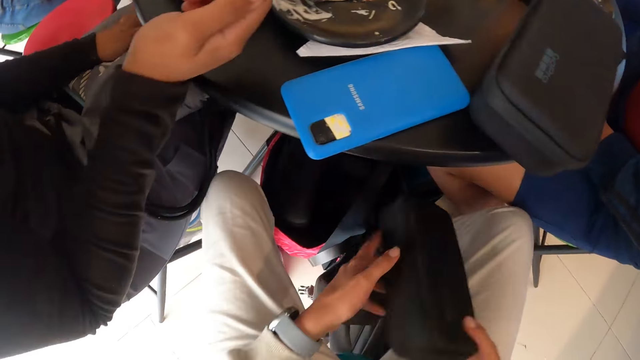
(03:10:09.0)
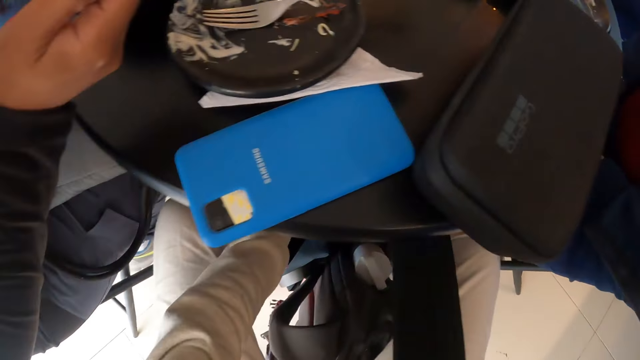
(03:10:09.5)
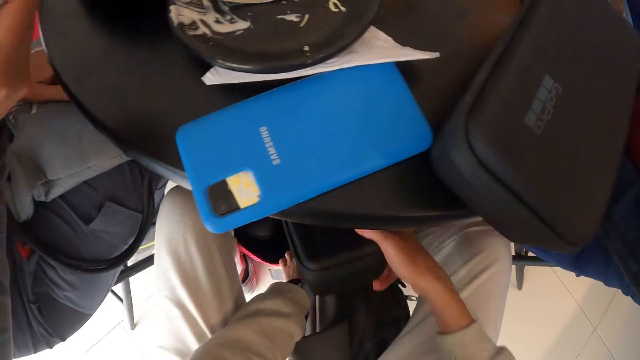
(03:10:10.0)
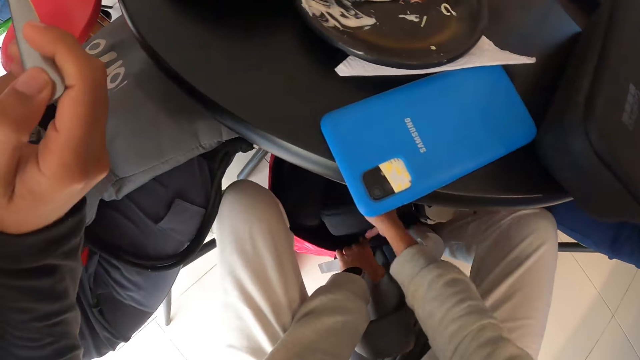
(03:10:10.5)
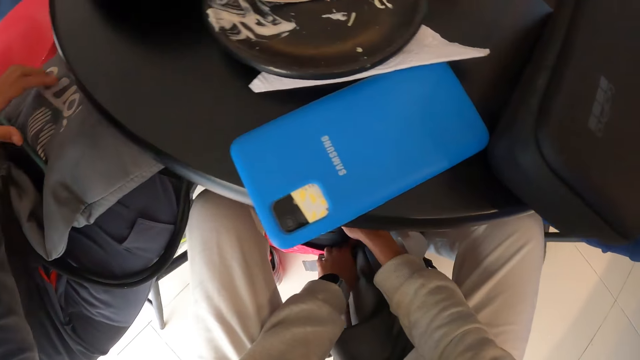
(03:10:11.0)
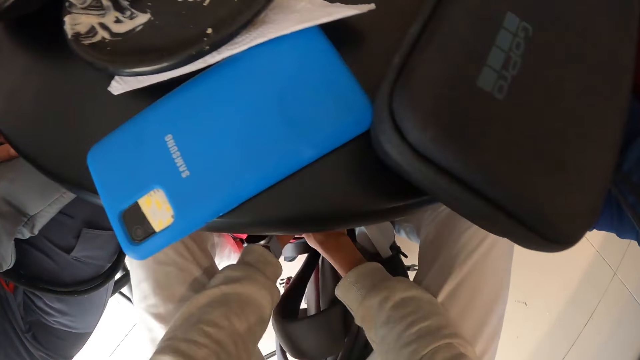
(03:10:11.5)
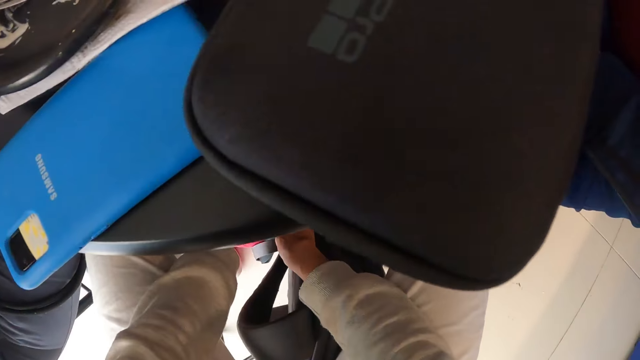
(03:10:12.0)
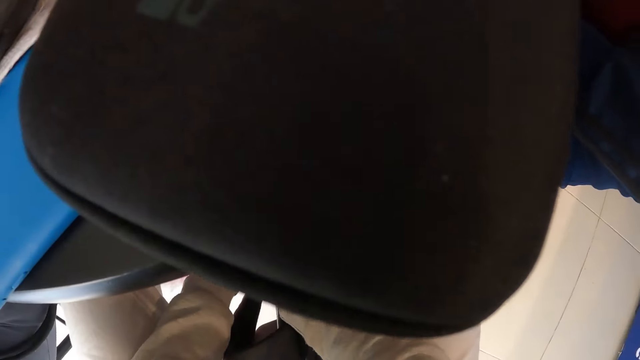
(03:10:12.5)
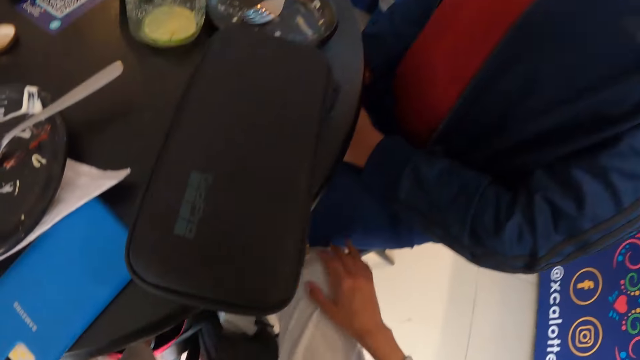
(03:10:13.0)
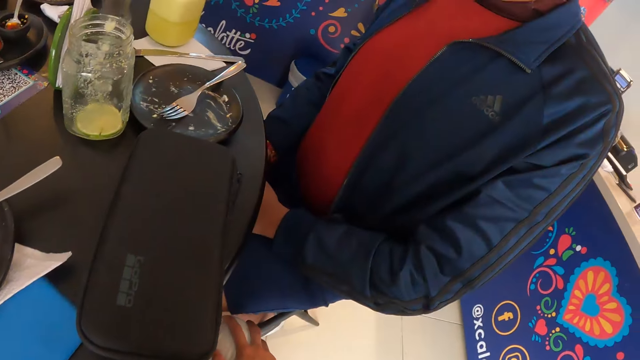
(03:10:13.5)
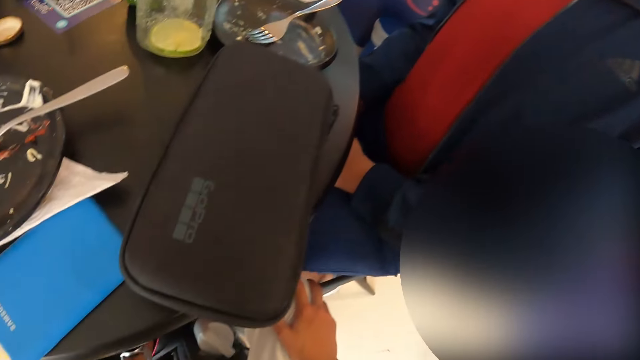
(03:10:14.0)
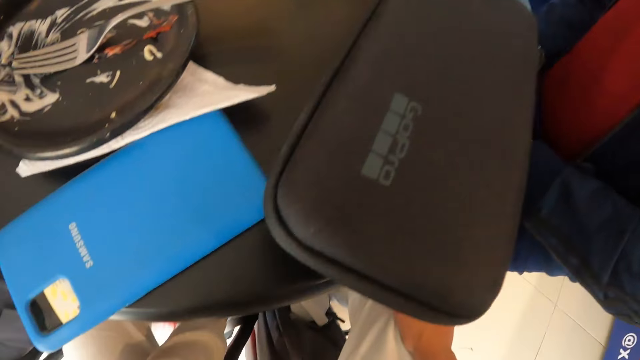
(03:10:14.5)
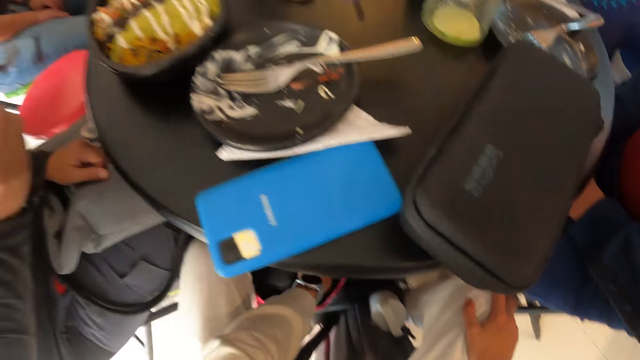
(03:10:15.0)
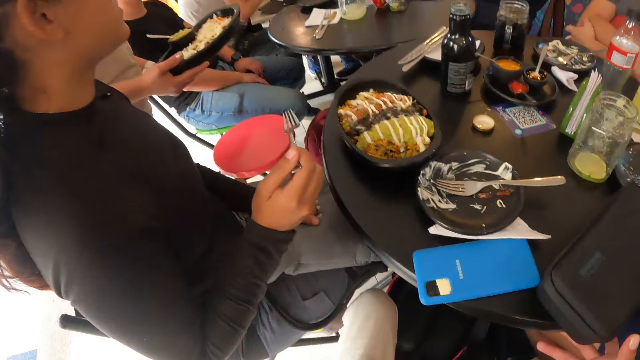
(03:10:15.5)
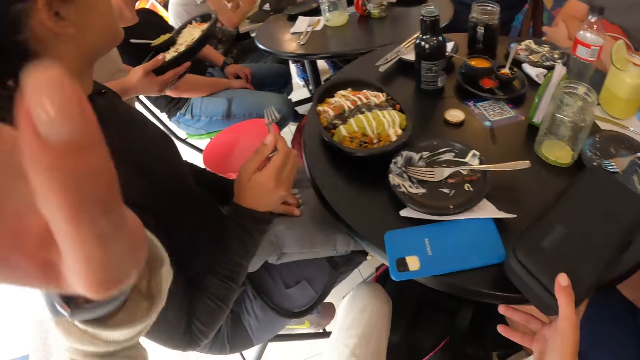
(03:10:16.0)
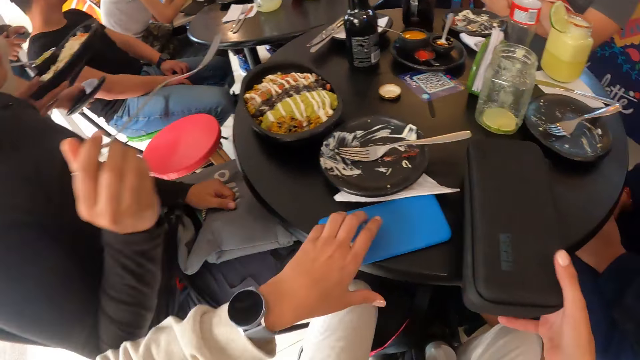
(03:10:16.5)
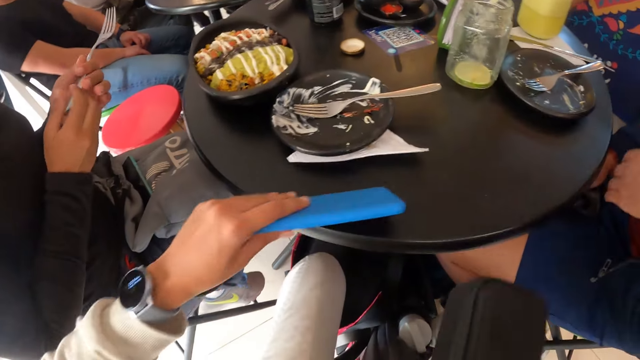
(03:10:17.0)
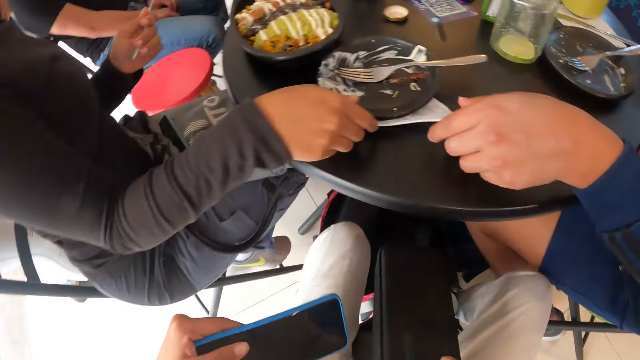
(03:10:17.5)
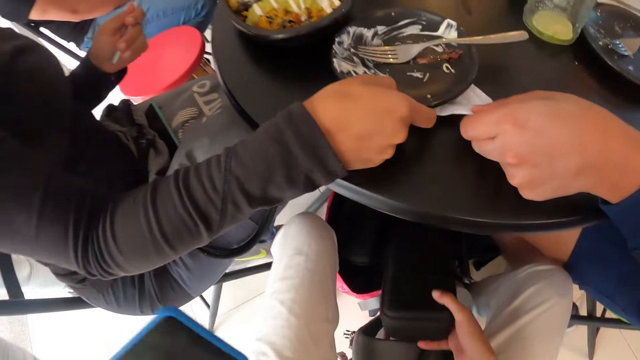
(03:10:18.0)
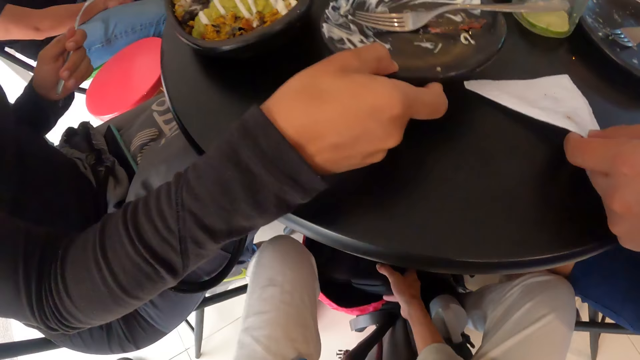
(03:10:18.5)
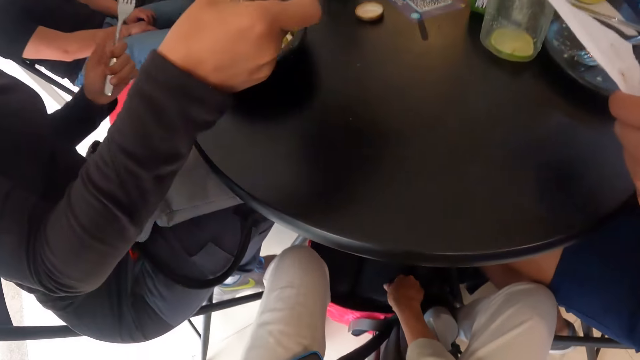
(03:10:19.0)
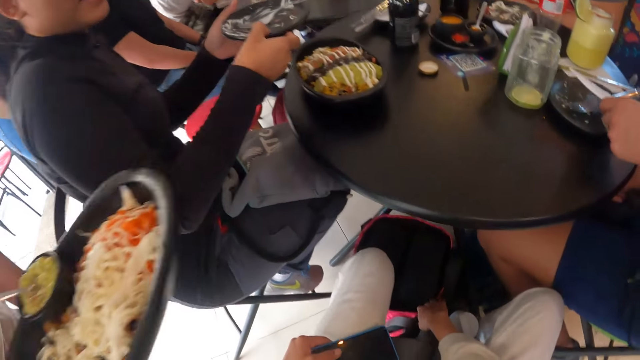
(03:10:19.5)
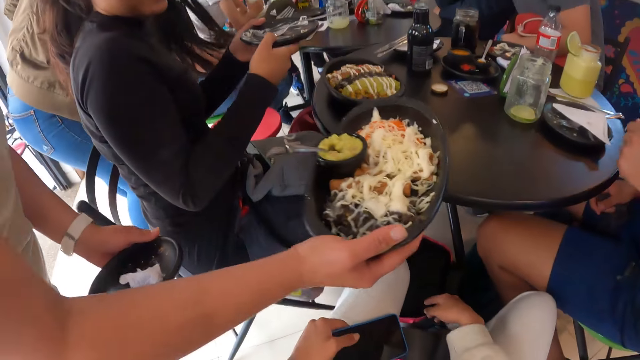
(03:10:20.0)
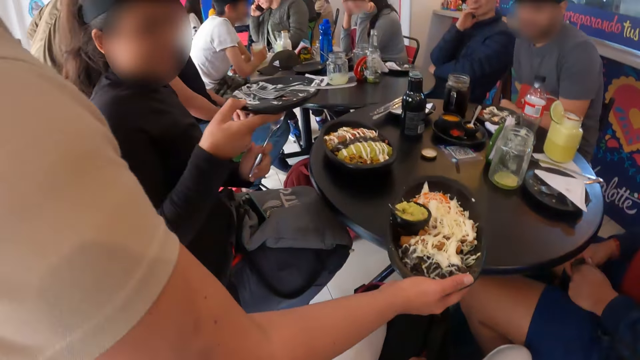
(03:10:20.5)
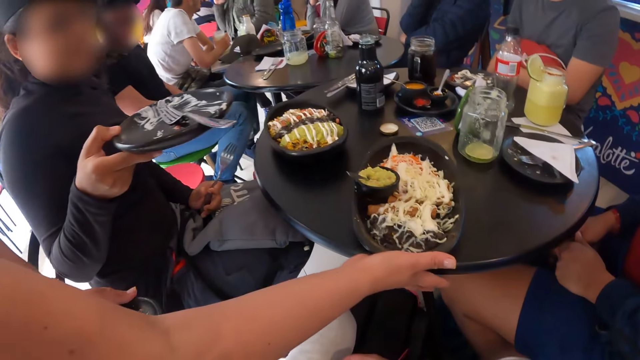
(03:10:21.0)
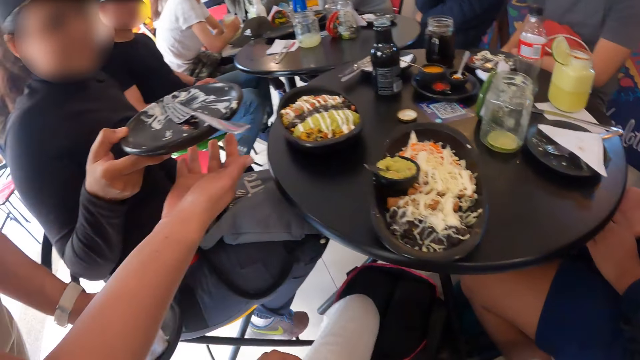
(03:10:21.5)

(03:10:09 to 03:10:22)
The camera wearer passes the case from his left hand into his right hand. He puts his left hand into the backpack. He holds the backpack with his left hand. He keeps the case in his right hand into the backpack. He removes his left hand from the backpack. He holds the backpack with his right hand. He places his right hand on his right leg. He picks up the case from the table with his right hand. He raises his hand. He picks up the phone from the table with his left hand. He keeps the case in his right hand into the backpack. He holds the backpack with his right hand. The waiter serves the camera wearer a meal in a plate on the table with his right hand.

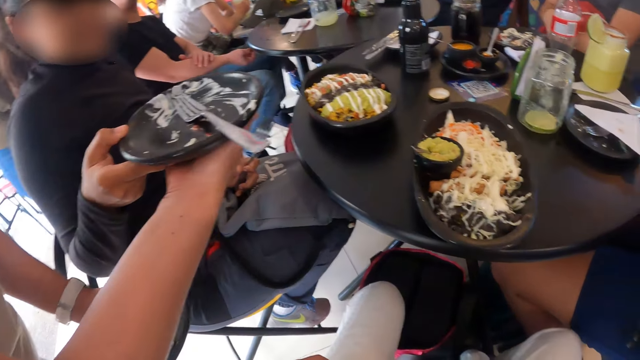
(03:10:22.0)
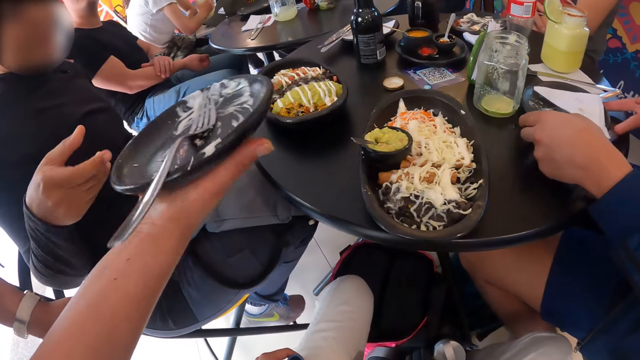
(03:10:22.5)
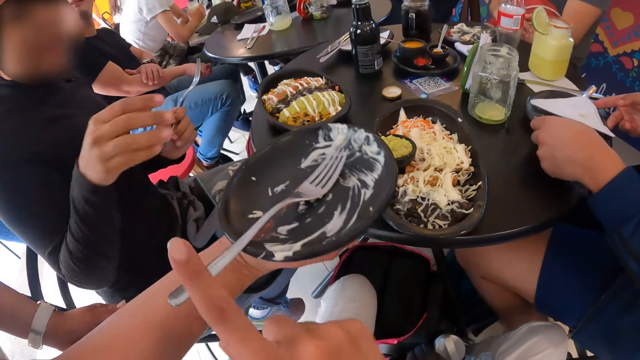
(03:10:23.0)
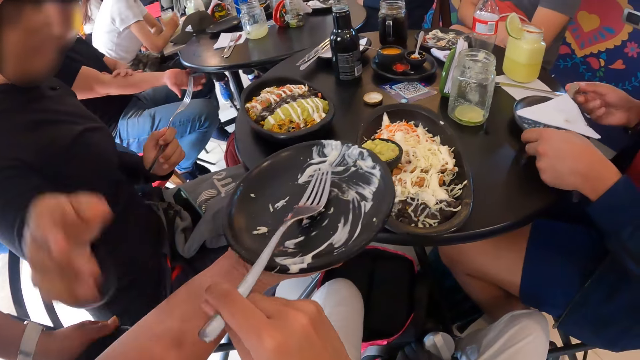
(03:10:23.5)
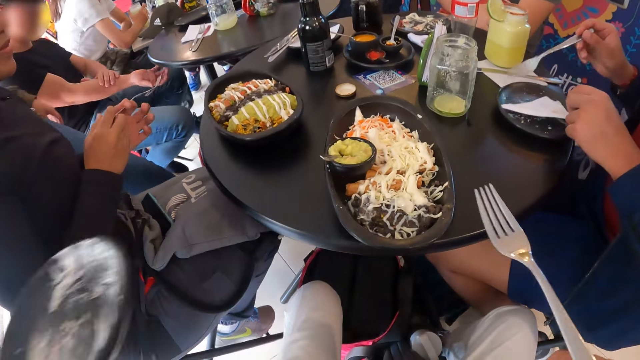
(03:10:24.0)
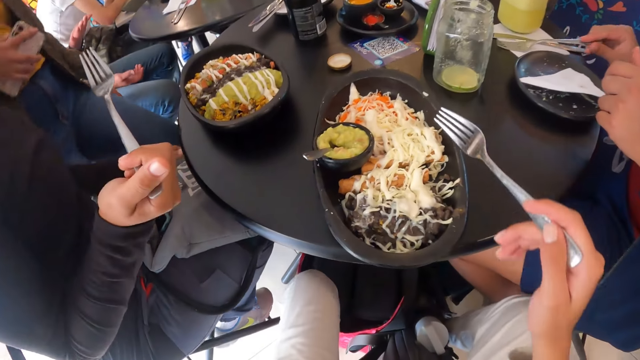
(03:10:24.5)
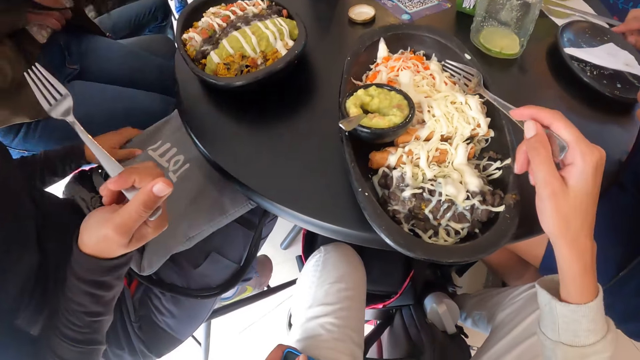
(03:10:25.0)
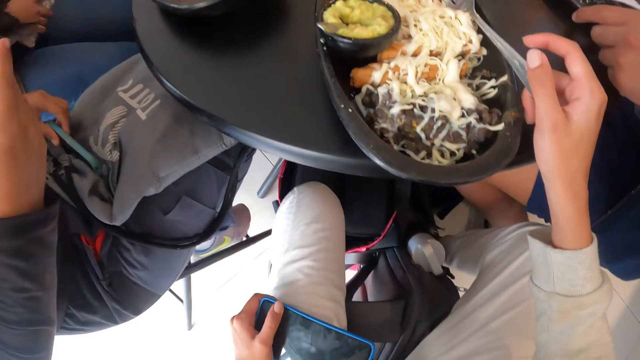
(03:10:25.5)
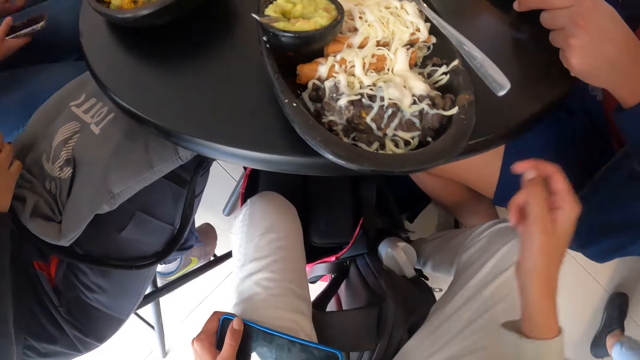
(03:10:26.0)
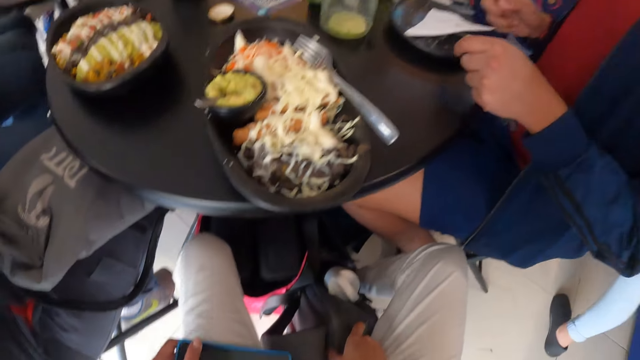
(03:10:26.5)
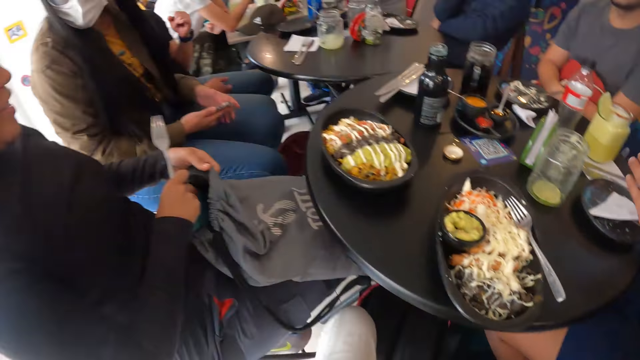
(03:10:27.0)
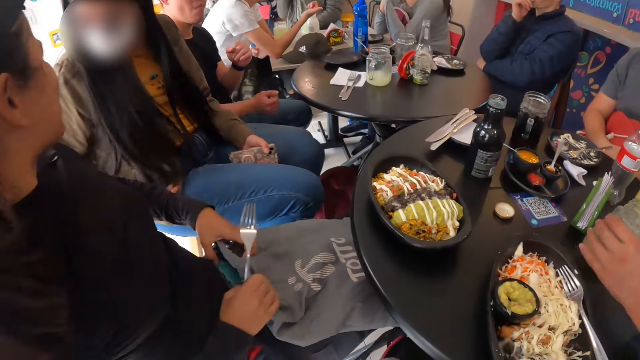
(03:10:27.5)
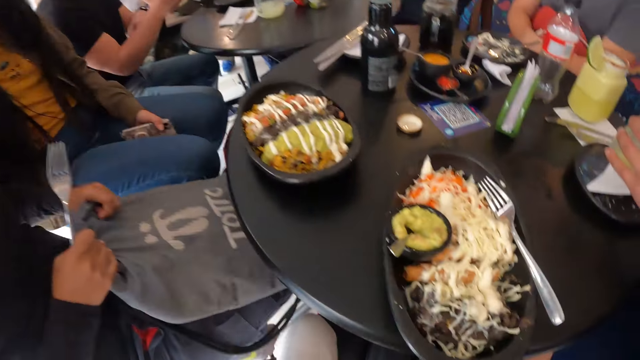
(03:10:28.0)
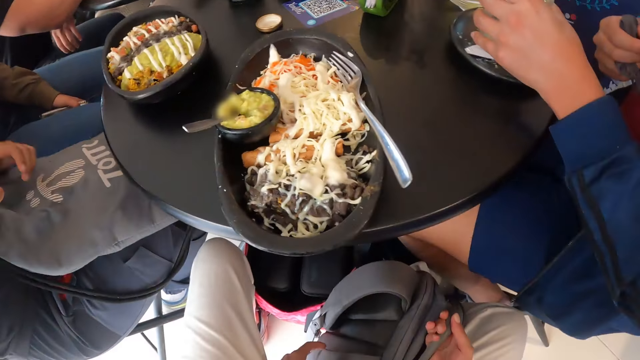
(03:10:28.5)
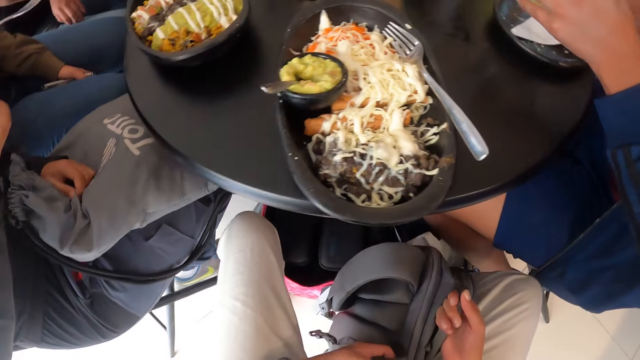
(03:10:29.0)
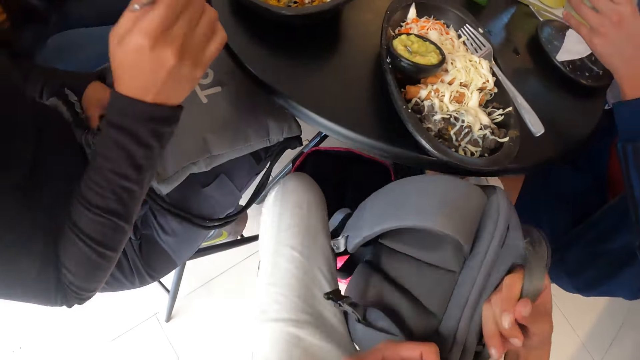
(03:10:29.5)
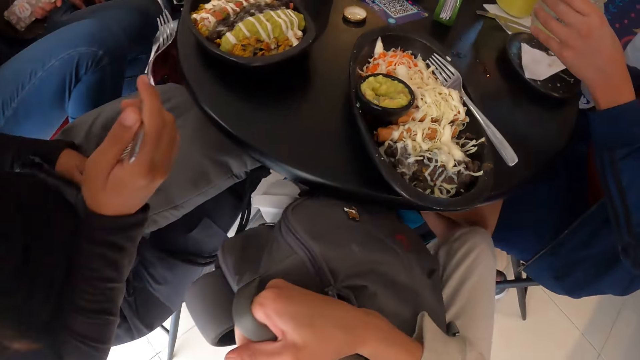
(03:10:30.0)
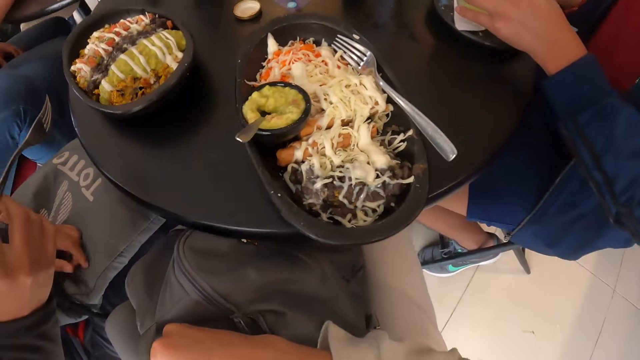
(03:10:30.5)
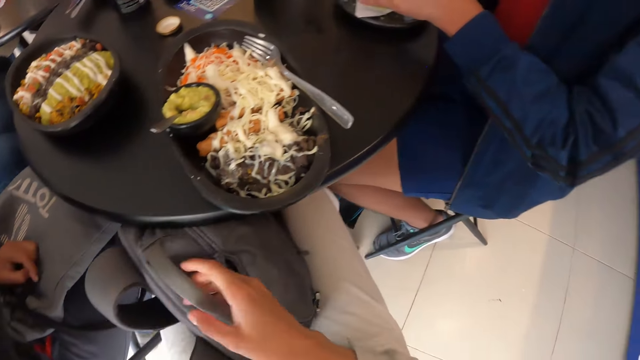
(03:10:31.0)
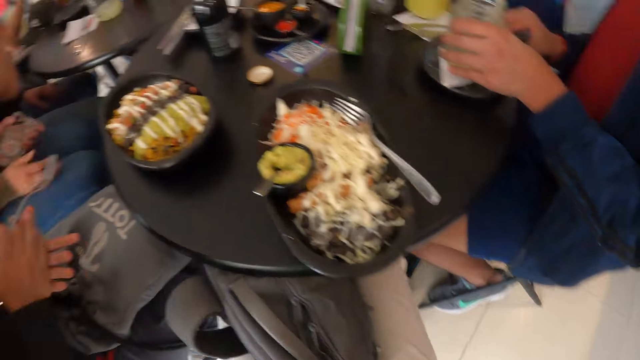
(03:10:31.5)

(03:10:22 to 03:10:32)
The waiter collects a plate from a woman with his right hand. The camera wearer takes a fork from the plate in the waiter's right hand with his right hand. He puts the fork in his right hand into the meal on the table. He removes his right hand from the fork. He holds the backpack on the floor with his right hand. He looks around the table. He lifts the backpack from the floor with both hands. He puts the backpack in his hand onto his legs. He removes his right hand from the backpack.
